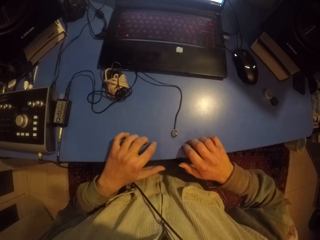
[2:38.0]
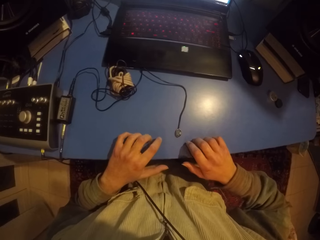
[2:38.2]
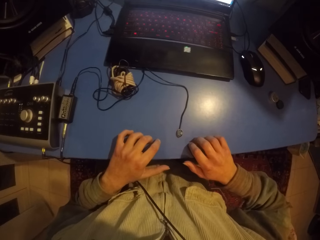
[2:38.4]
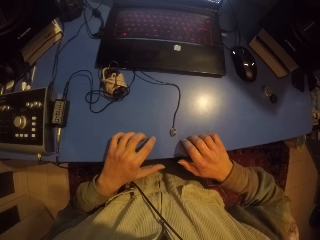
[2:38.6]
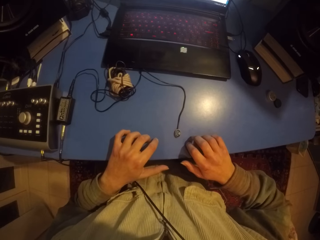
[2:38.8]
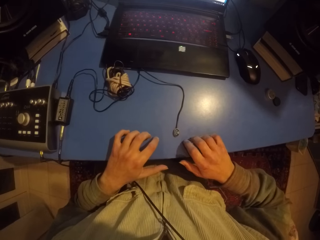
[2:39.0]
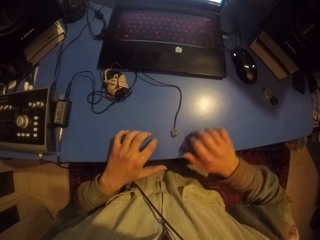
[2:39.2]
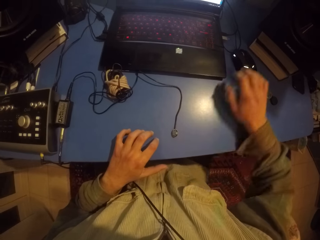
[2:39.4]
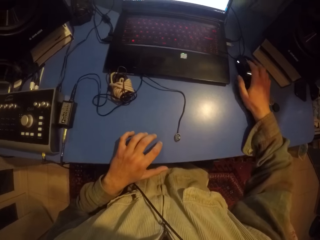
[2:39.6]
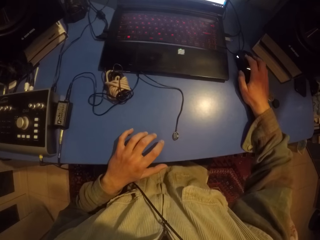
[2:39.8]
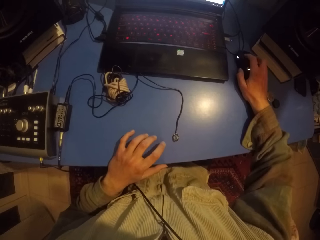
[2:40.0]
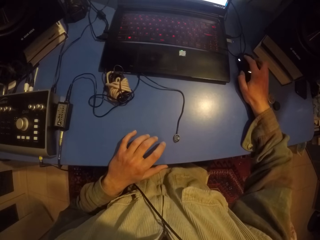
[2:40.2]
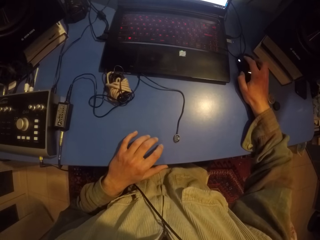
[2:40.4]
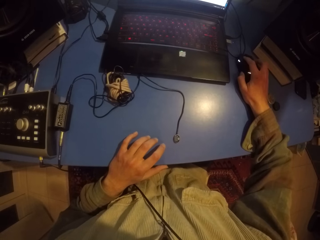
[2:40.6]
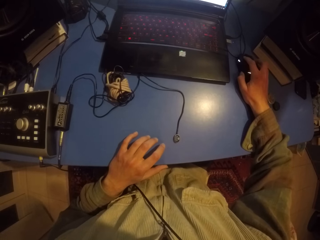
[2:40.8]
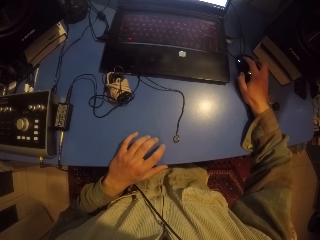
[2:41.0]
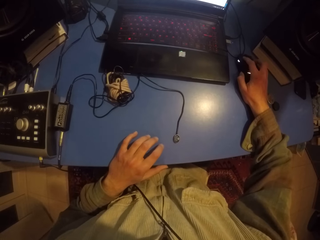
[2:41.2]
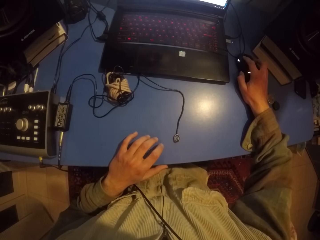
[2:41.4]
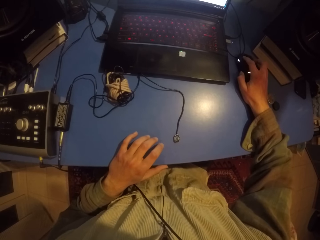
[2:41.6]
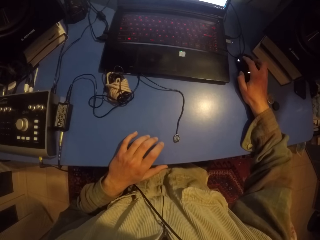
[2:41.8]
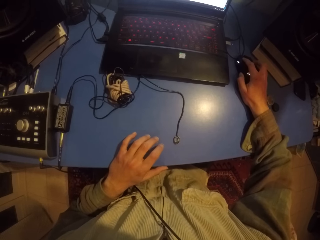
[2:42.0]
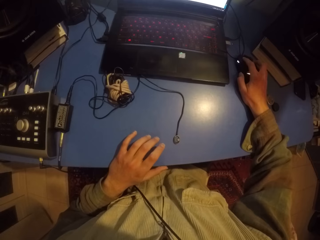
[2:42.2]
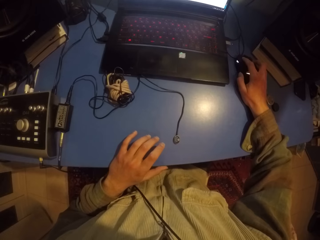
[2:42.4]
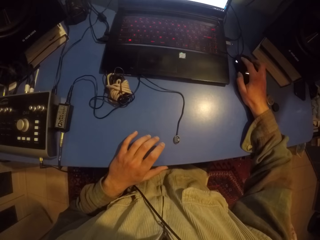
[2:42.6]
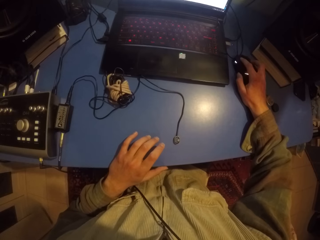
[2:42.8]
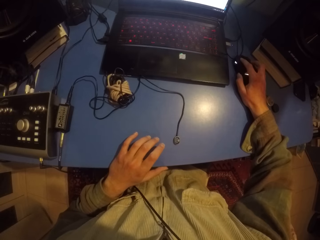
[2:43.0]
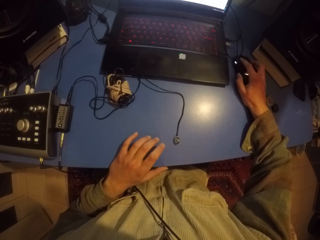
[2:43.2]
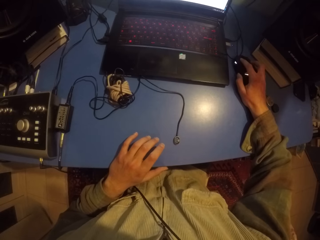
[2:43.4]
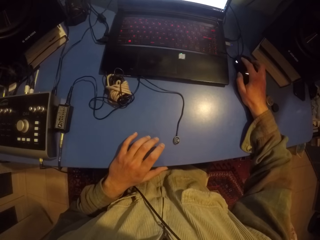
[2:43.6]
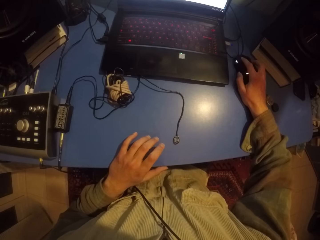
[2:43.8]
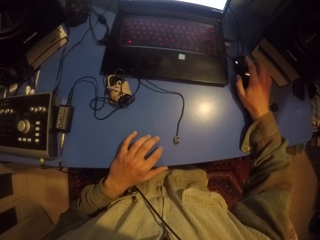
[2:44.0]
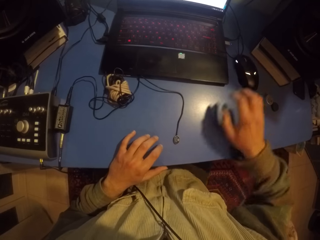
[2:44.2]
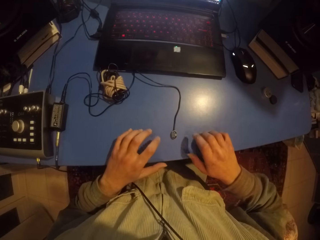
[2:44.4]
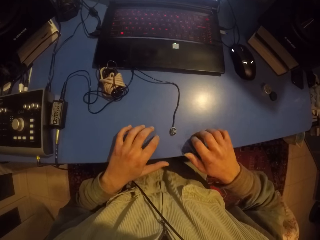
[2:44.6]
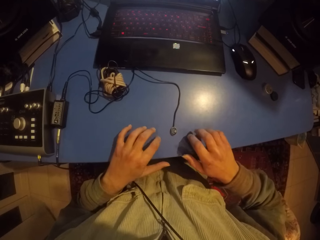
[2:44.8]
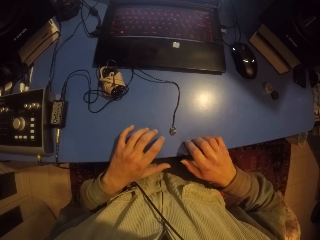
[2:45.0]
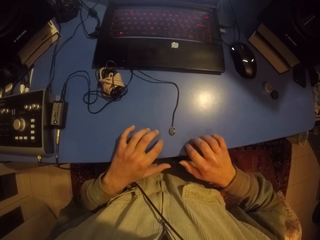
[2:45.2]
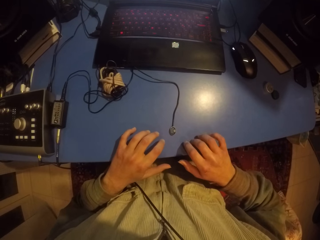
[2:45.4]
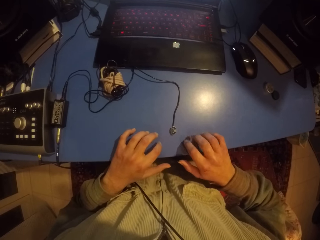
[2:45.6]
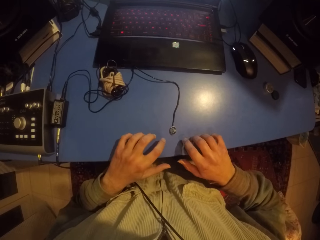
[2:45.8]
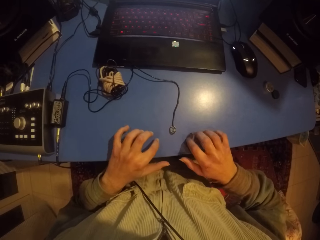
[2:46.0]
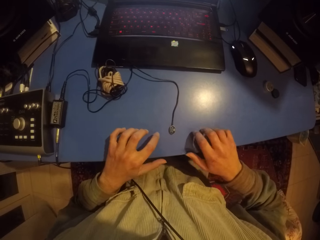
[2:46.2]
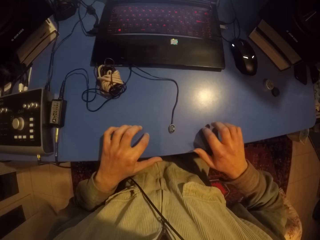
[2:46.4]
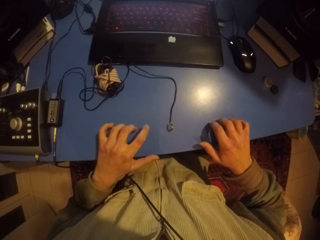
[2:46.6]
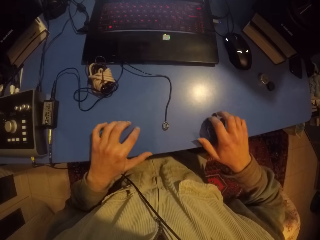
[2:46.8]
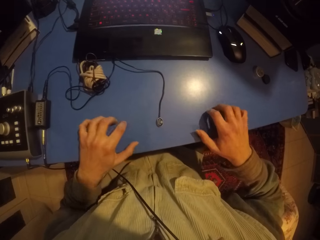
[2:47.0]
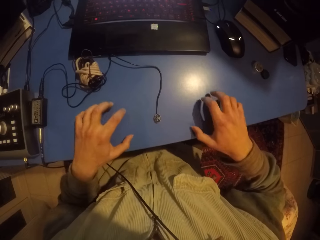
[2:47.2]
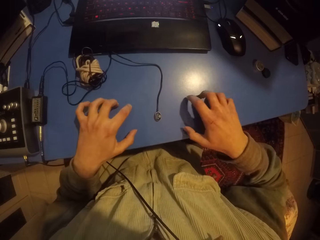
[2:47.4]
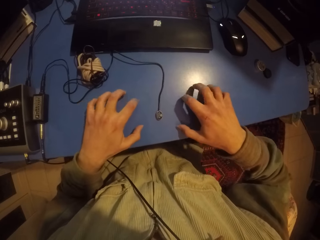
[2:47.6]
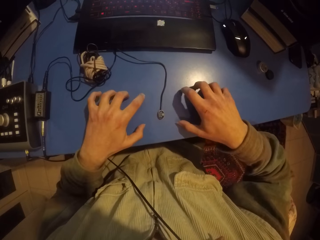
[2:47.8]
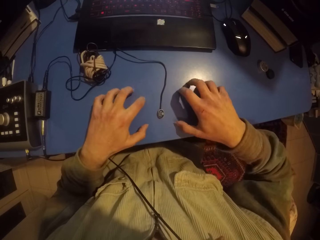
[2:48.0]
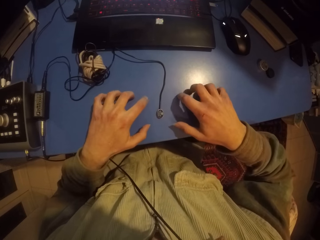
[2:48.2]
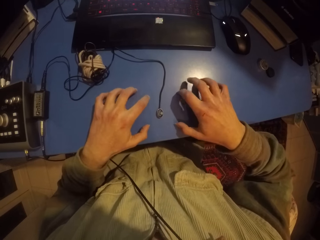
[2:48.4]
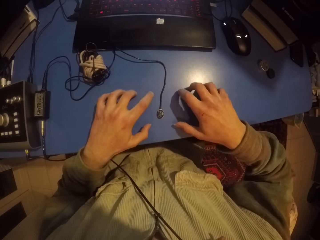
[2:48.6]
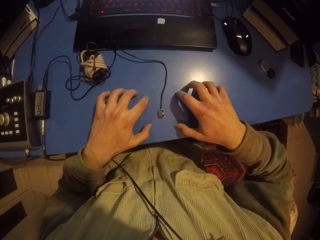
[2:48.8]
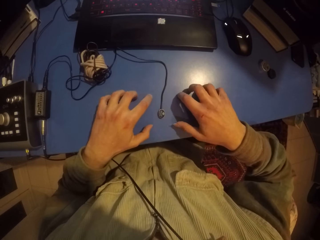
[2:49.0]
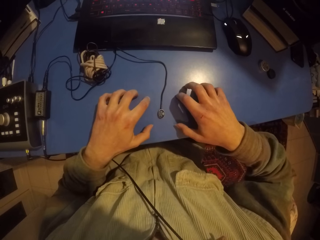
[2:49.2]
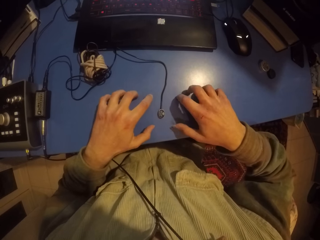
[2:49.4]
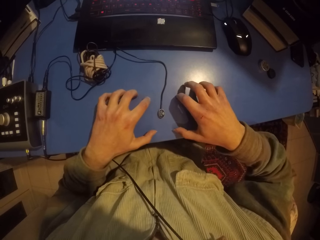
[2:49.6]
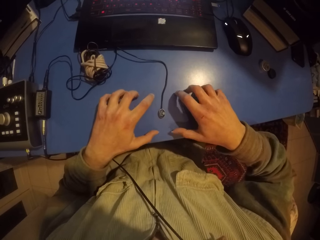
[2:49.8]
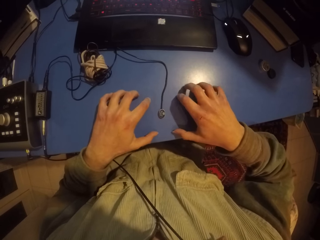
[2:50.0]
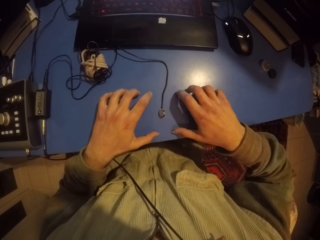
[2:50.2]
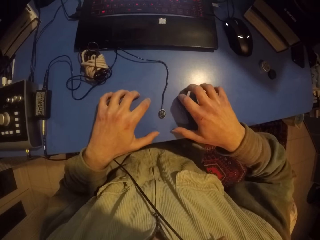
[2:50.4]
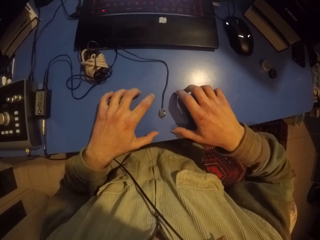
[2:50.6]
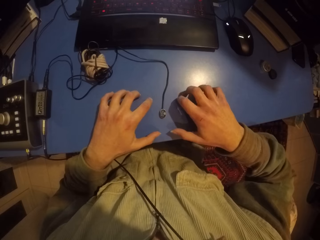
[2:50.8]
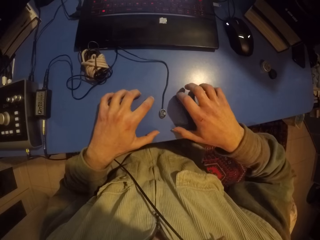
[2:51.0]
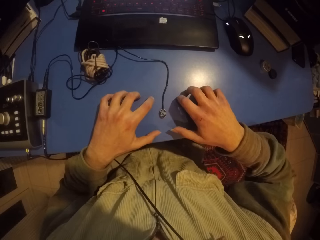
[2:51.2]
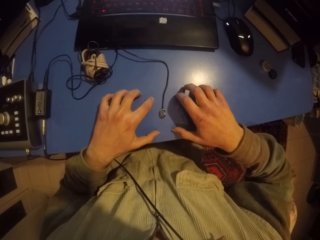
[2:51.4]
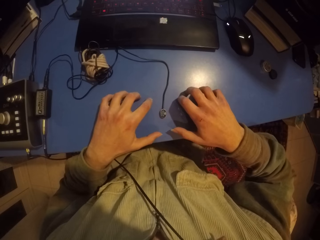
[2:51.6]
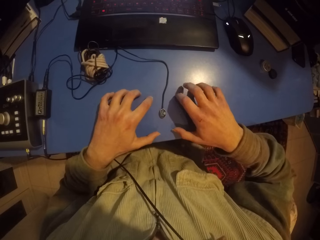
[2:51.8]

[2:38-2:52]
The camera wearer uses the mouse. They hit the table with both hands.

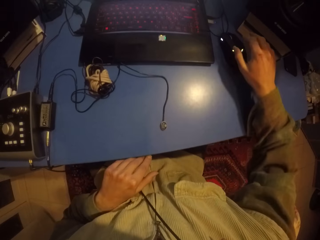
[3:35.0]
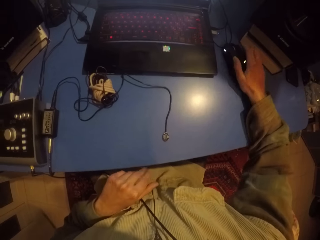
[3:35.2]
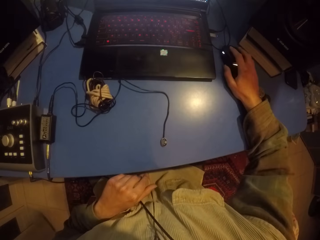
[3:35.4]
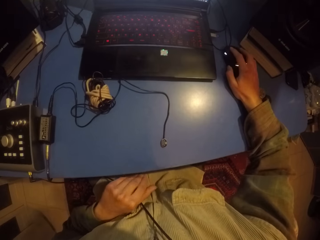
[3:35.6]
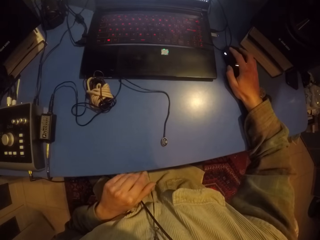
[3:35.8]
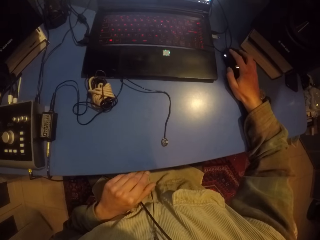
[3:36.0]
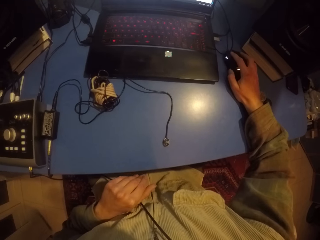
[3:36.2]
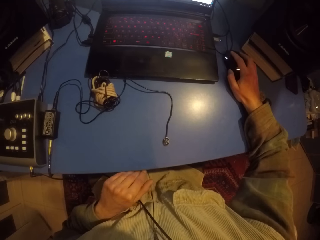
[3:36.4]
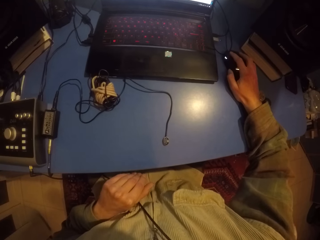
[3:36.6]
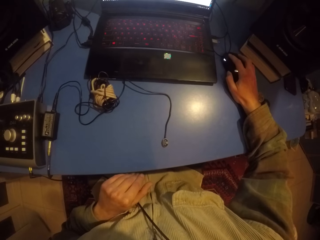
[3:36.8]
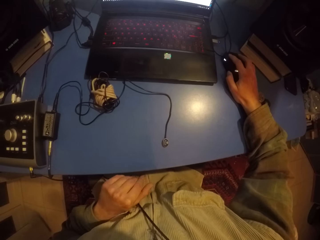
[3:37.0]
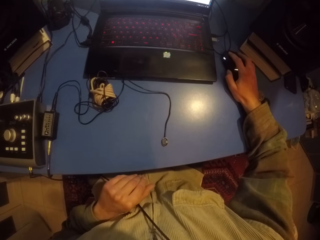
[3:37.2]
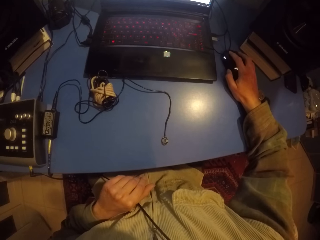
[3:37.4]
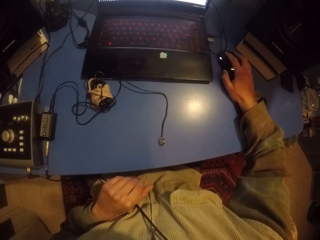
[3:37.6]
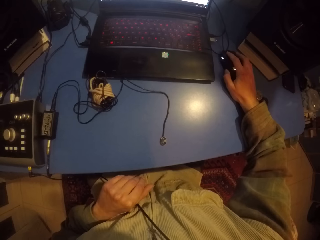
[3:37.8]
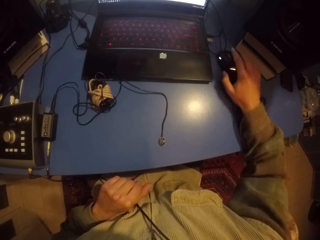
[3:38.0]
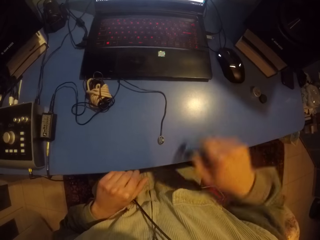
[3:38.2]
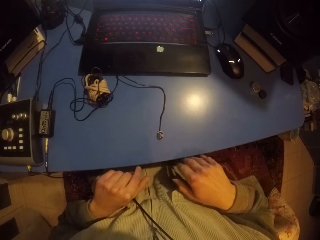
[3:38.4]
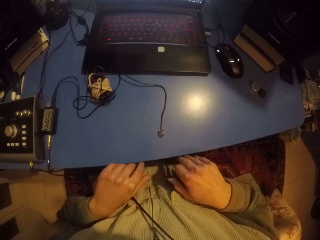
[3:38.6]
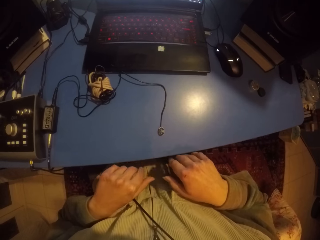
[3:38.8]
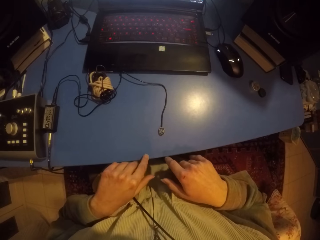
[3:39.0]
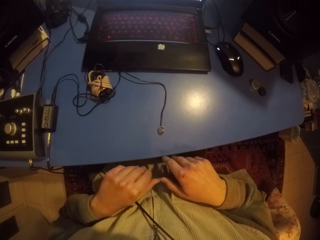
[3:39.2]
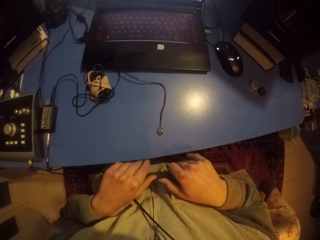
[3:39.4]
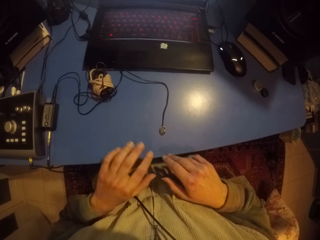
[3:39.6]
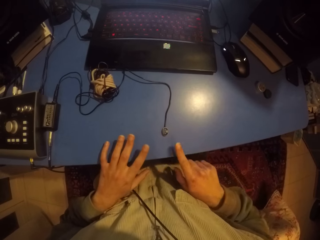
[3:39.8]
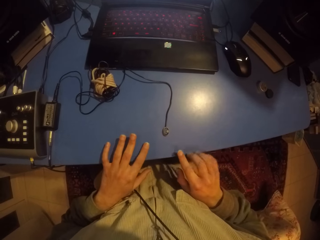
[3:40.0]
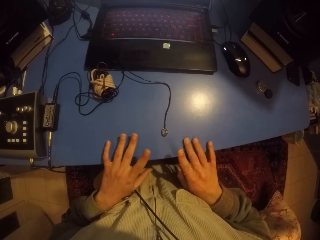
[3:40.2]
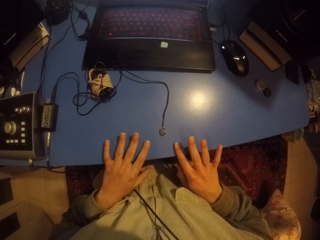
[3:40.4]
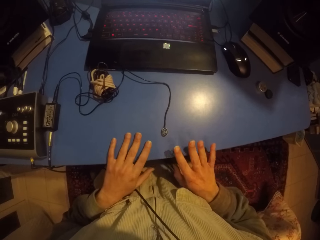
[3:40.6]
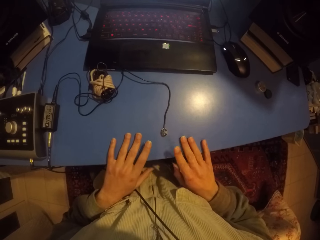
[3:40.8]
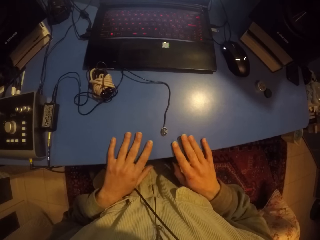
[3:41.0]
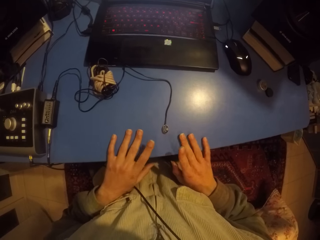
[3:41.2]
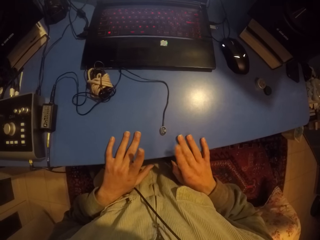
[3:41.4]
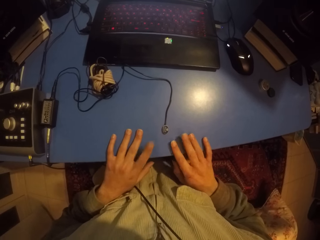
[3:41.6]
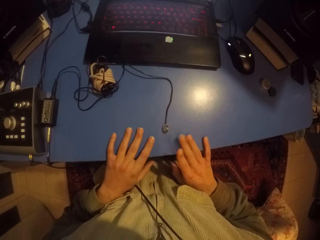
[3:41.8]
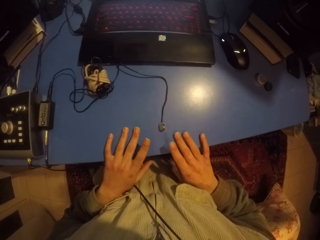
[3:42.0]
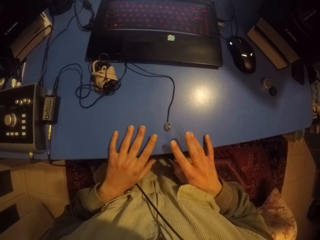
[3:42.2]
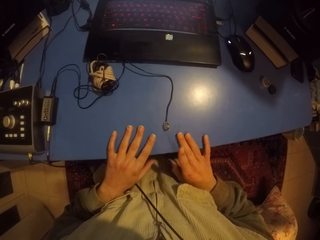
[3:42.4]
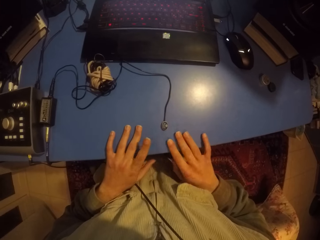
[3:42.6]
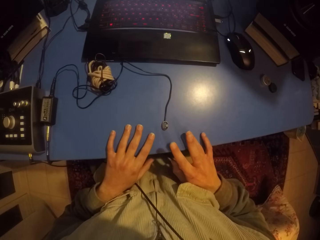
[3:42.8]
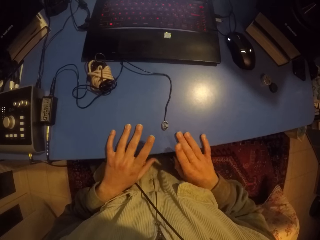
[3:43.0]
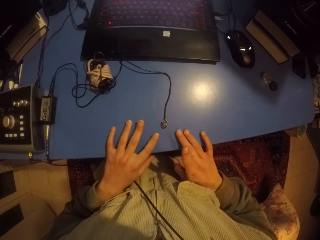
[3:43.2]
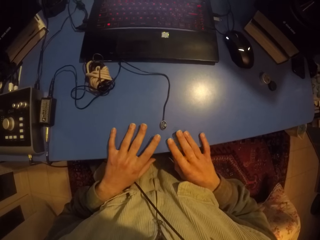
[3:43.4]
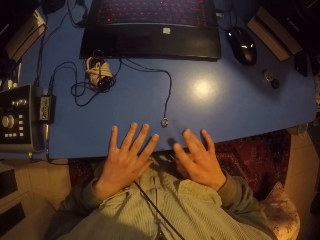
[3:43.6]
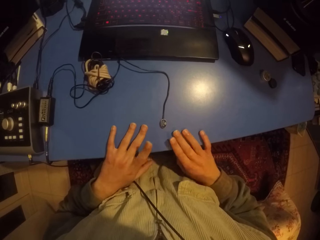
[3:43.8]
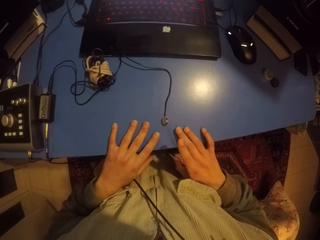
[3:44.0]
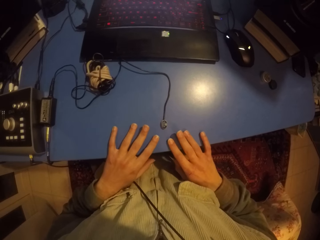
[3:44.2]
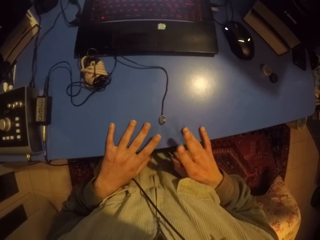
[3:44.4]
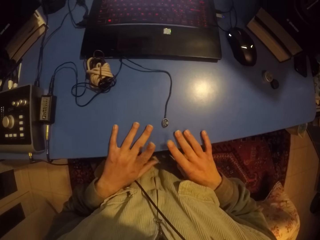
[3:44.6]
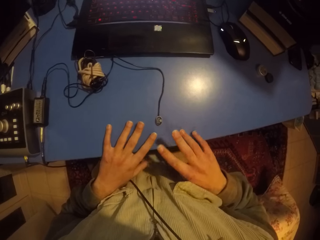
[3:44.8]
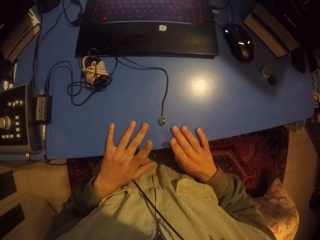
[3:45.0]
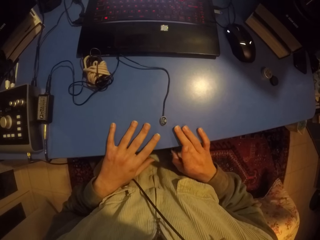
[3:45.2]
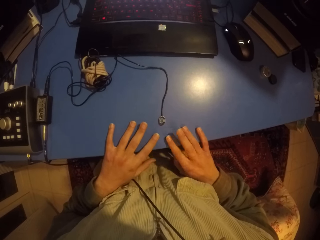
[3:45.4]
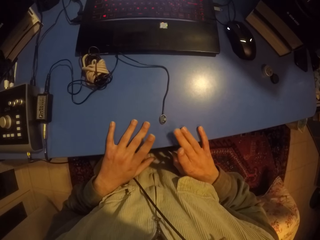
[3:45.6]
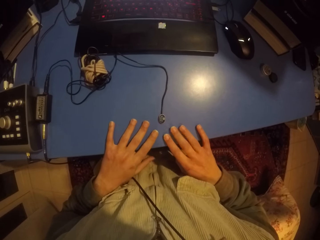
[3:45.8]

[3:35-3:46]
The camera wearer clicks on the mouse with the right hand. They hit the table with both hands.
